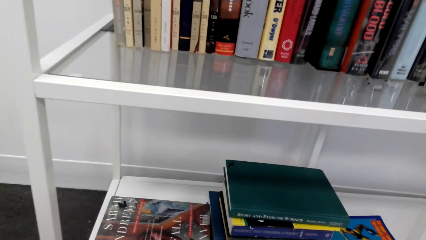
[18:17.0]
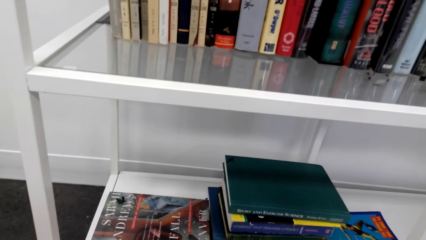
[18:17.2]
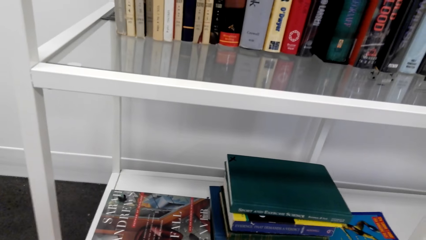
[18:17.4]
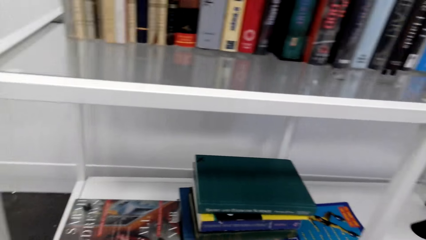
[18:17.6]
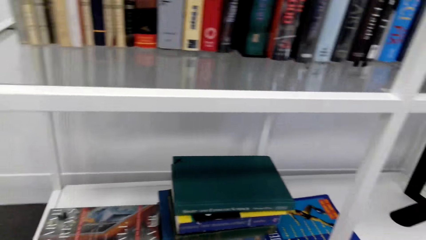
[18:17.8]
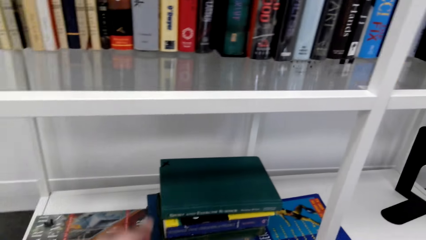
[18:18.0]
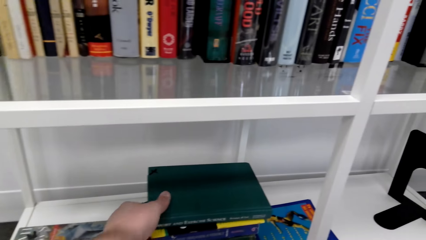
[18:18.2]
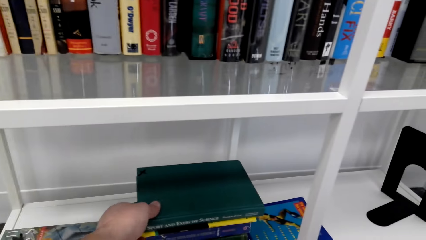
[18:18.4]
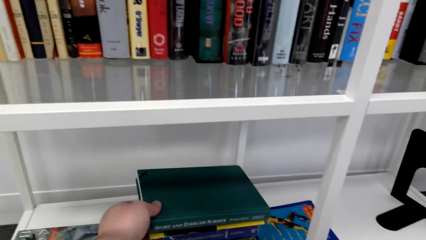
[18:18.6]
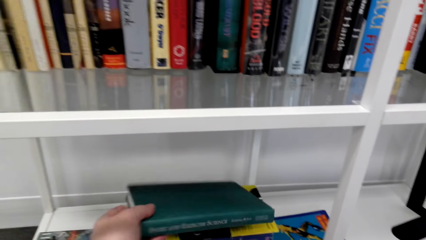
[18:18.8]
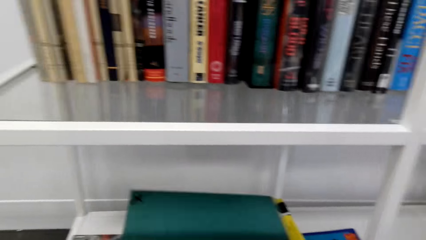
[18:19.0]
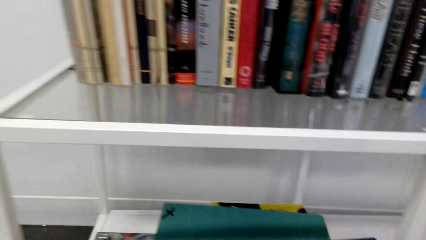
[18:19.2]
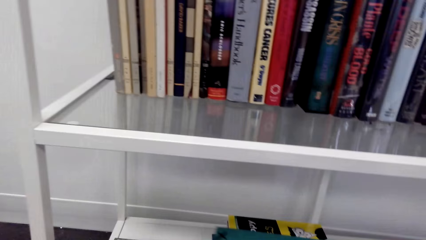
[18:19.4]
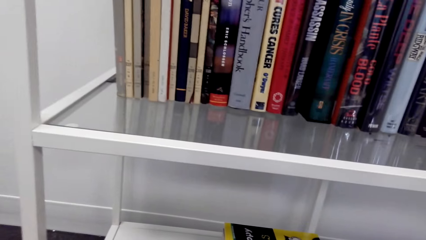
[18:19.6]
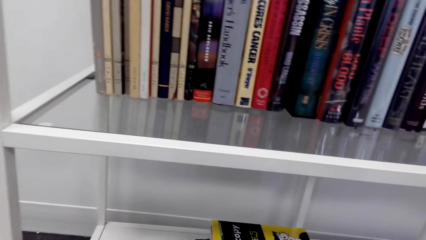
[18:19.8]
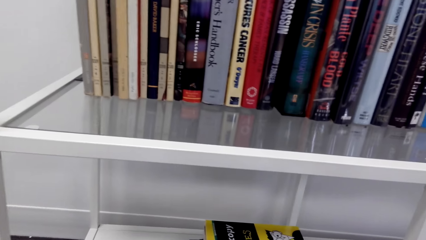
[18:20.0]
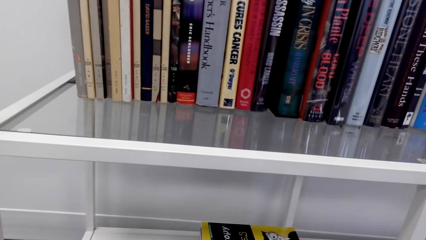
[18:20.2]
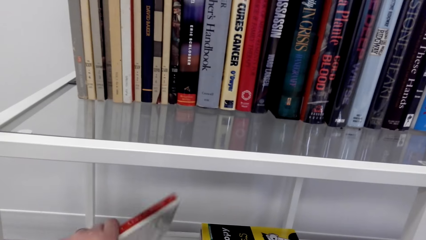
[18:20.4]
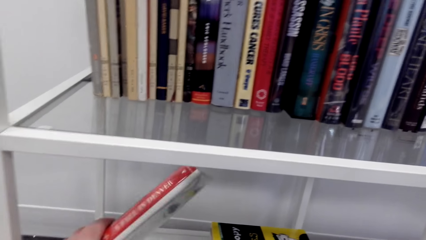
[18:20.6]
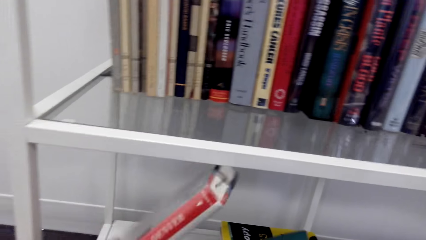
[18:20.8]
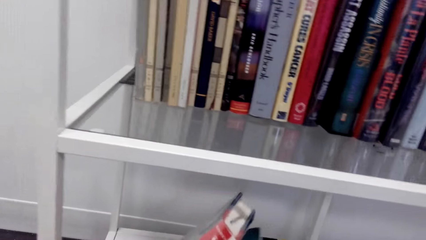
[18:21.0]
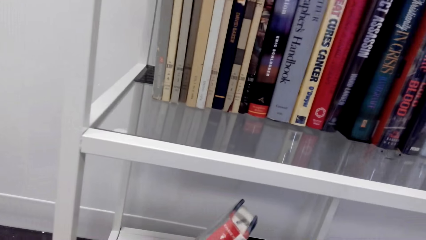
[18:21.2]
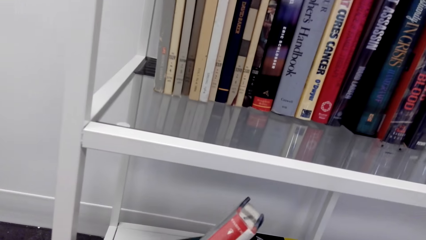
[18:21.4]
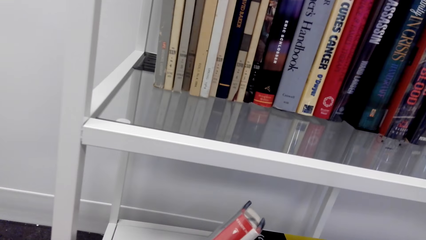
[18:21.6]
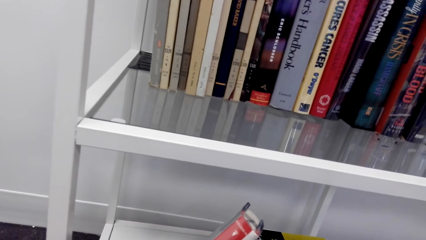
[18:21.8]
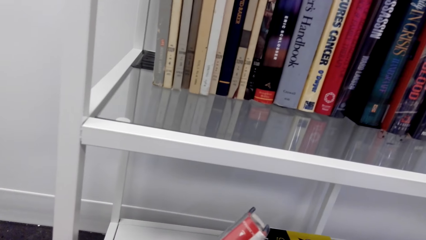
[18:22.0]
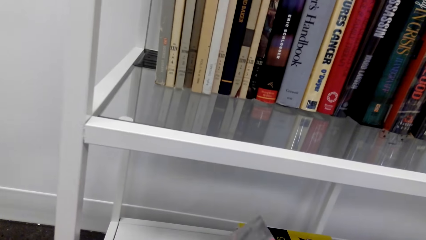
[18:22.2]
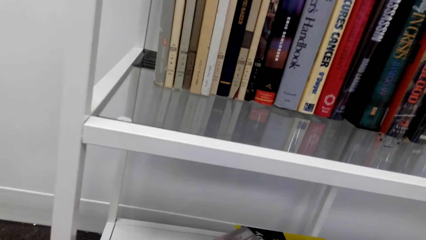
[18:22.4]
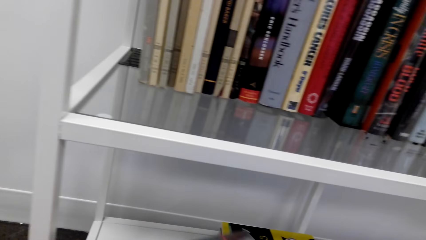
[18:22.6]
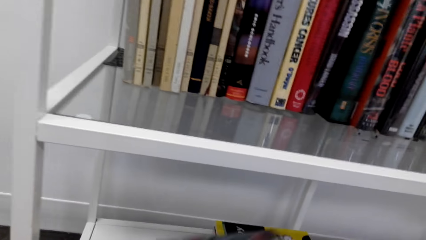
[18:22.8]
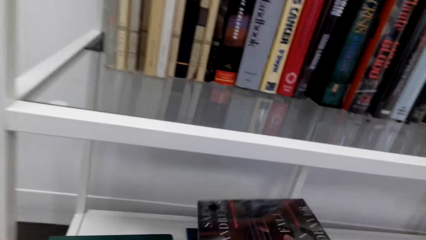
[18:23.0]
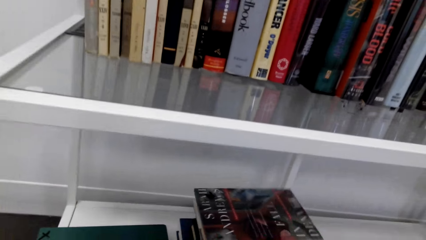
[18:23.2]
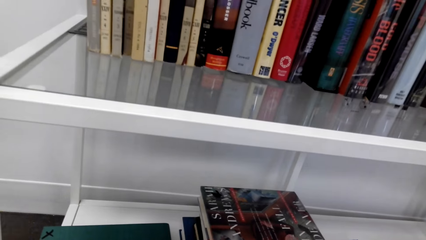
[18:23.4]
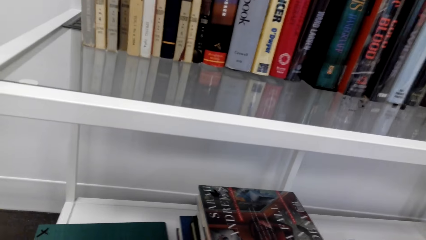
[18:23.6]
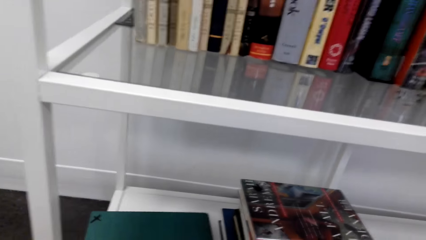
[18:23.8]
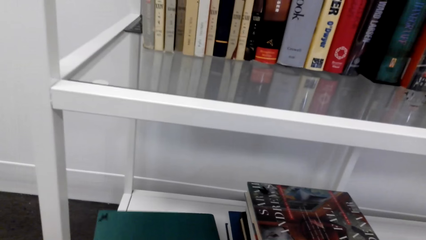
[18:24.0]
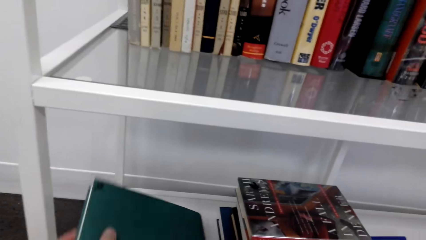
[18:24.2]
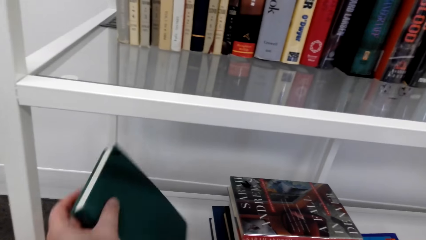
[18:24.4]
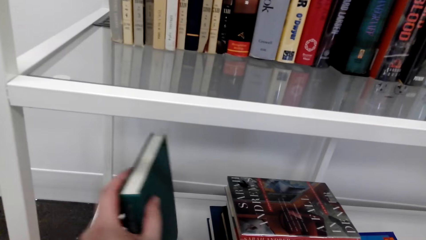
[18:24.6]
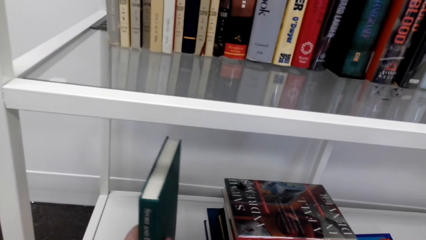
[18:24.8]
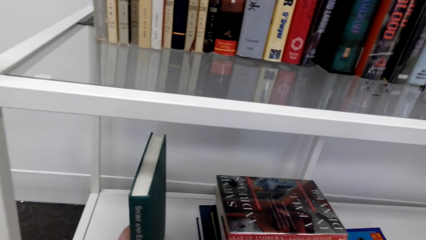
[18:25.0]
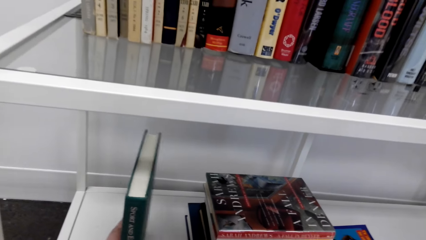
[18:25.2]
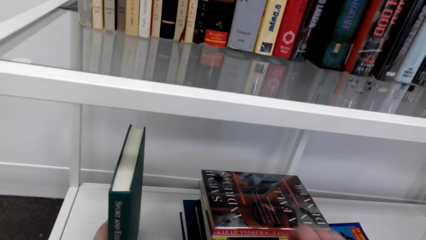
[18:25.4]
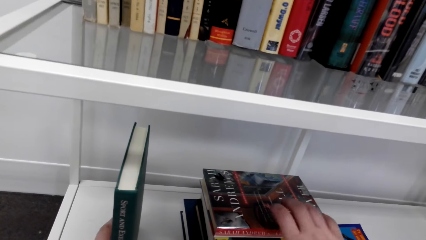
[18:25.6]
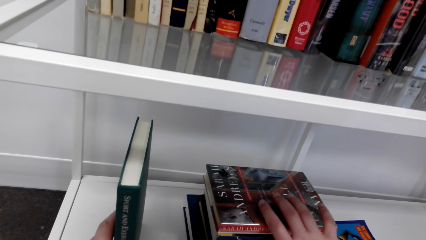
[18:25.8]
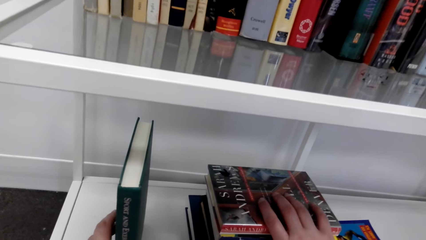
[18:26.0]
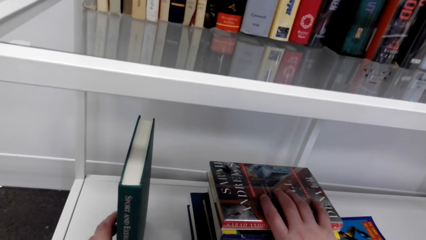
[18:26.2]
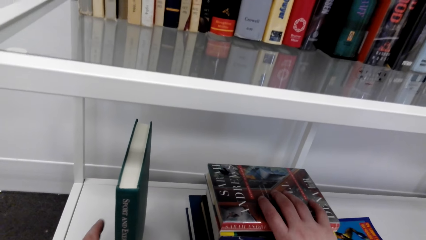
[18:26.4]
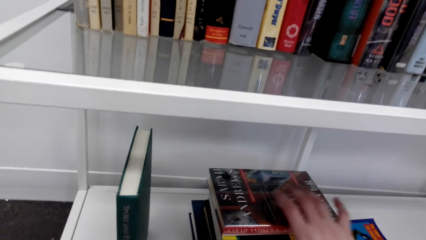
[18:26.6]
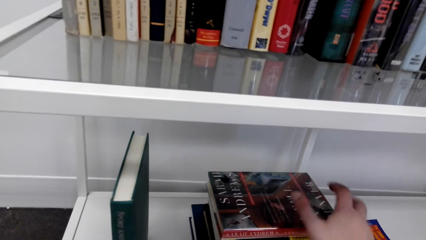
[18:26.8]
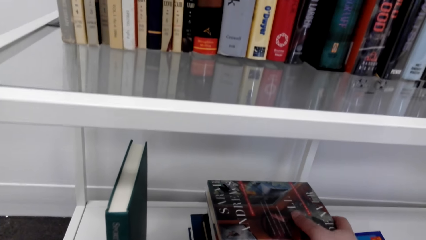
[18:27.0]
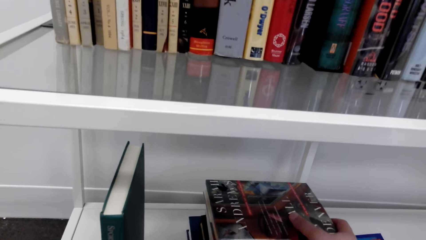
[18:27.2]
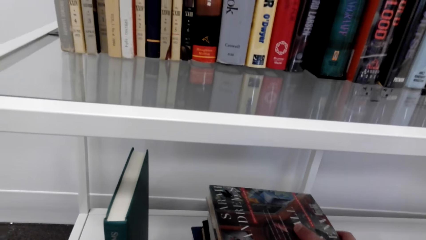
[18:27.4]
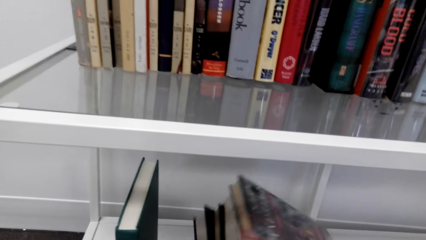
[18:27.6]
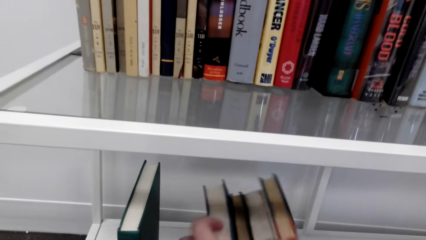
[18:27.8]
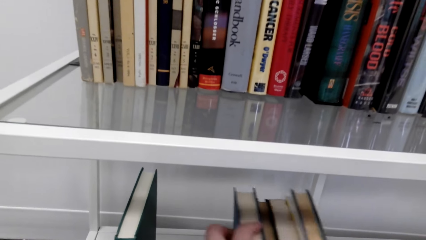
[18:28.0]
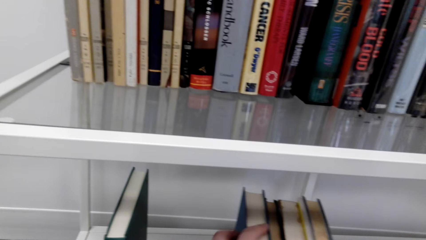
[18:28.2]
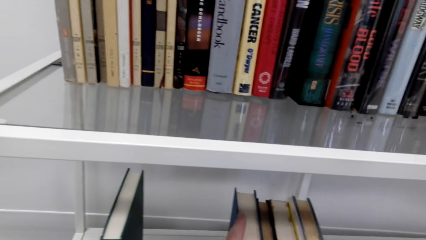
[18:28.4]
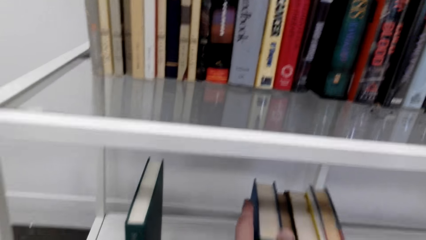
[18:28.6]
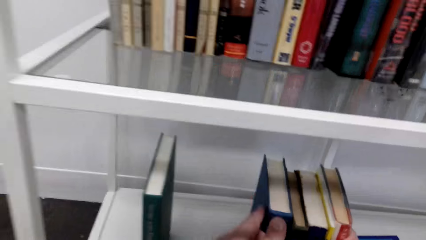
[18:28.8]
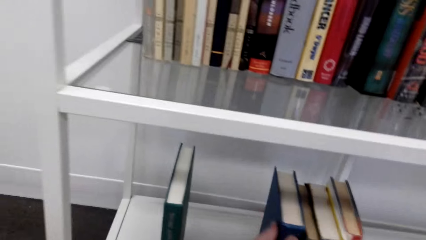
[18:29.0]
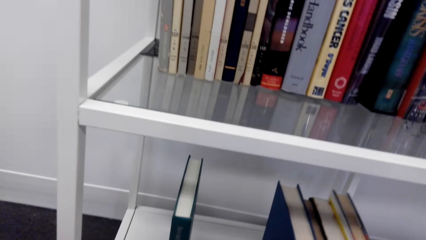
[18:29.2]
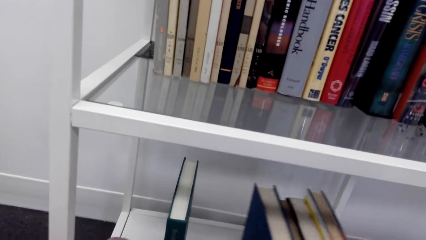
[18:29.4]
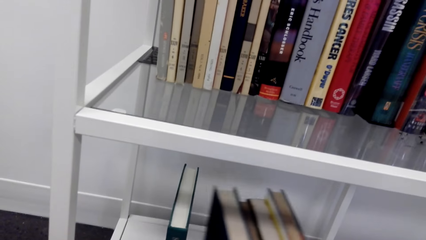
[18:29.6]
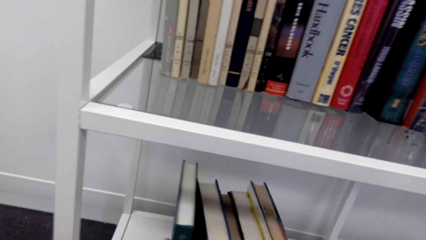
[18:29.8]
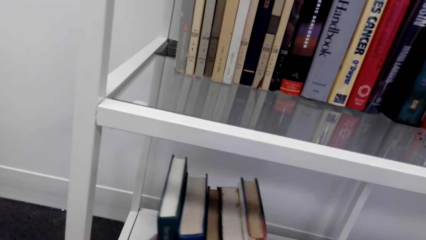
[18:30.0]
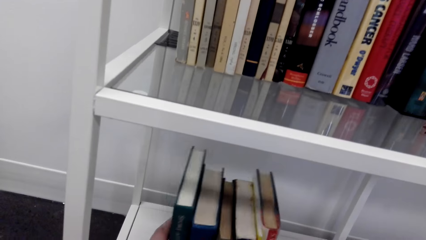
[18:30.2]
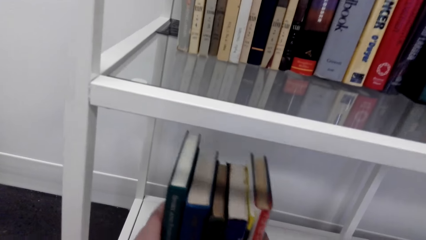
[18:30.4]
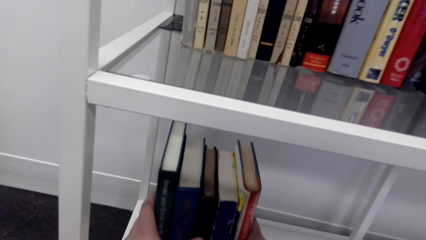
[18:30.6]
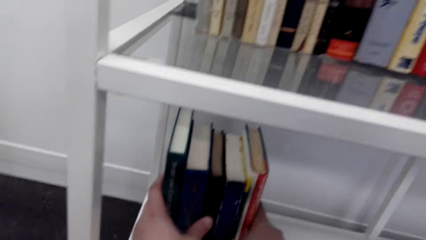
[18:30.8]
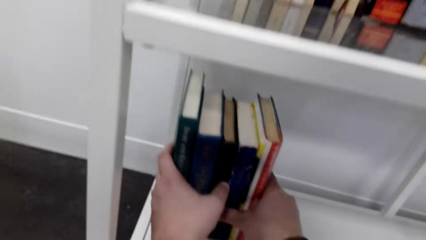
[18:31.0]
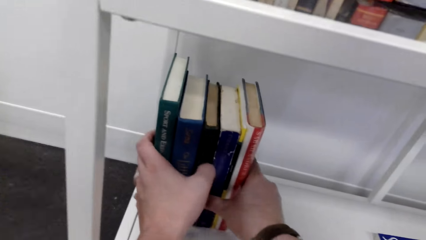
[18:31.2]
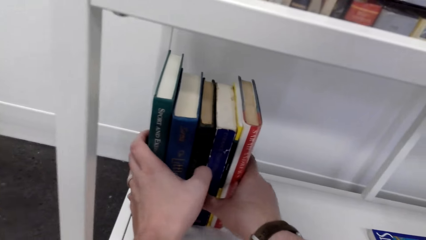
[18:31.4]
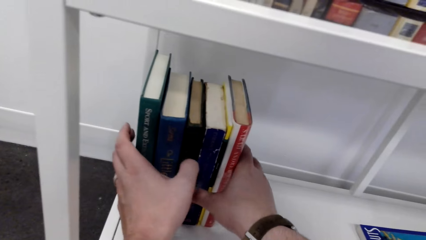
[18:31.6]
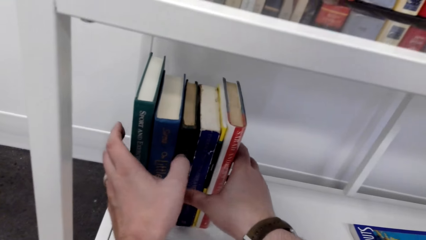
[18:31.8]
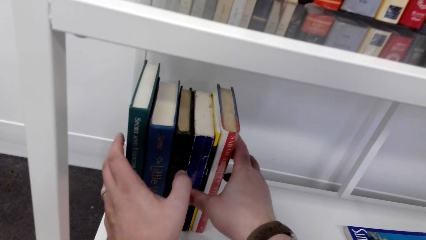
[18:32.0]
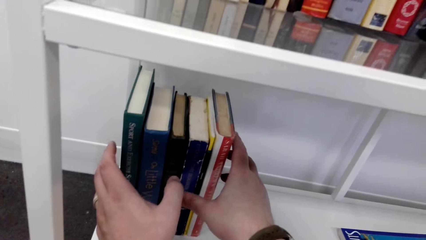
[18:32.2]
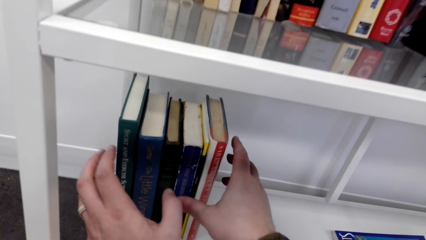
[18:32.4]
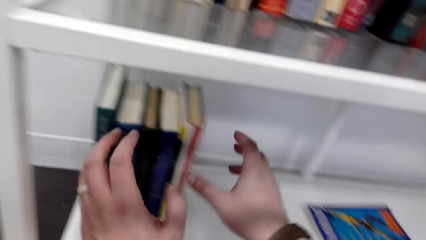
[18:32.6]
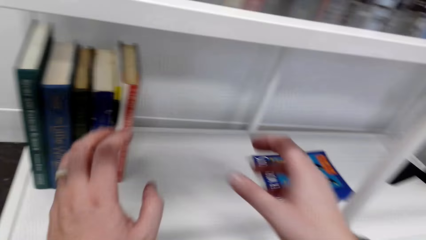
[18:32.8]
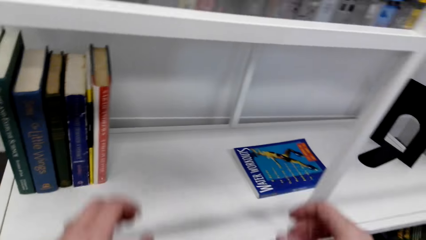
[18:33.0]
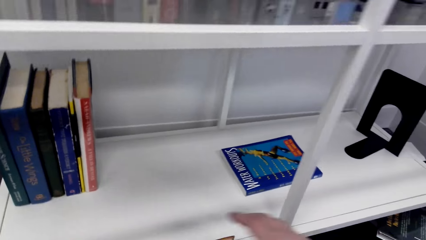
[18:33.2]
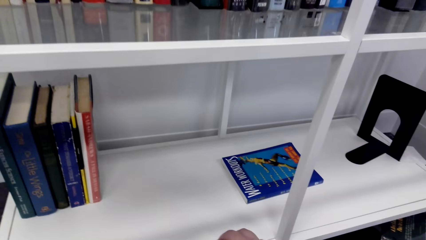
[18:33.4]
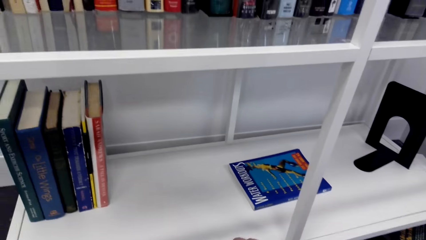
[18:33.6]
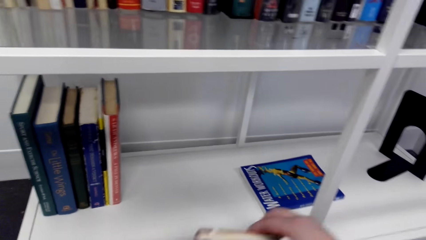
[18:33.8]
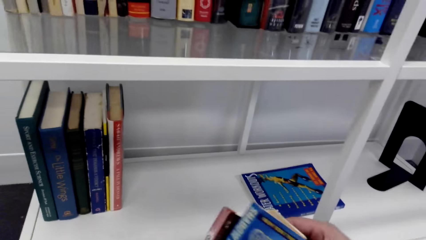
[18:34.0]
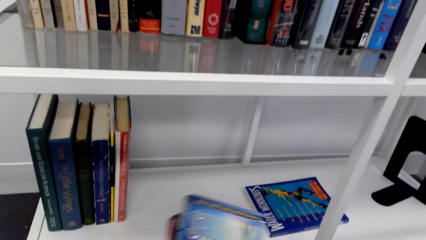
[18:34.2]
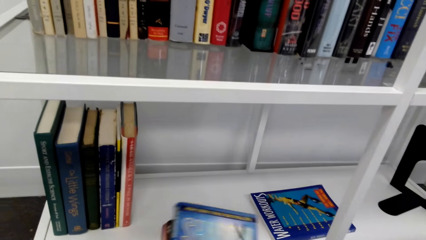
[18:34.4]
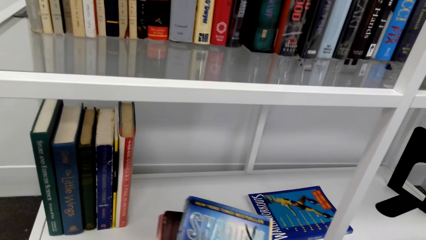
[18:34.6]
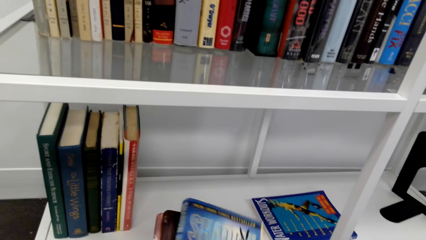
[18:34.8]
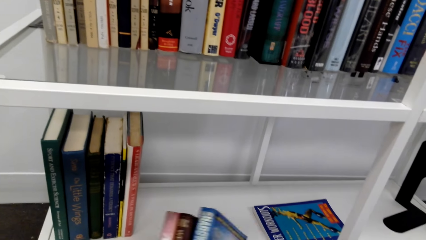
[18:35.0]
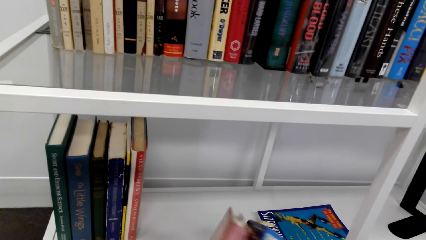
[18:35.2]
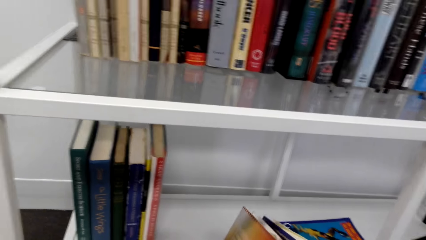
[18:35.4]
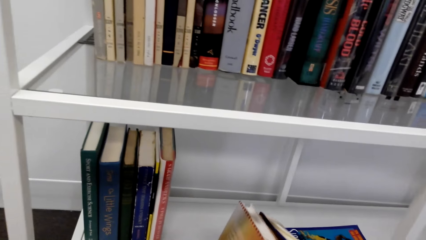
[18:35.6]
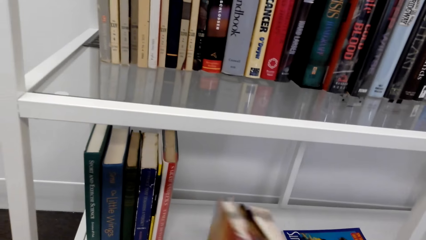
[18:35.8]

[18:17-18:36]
The camera wearer removes a book from the shelf. They arrange the books on the shelf. They pick books from the shelf.
